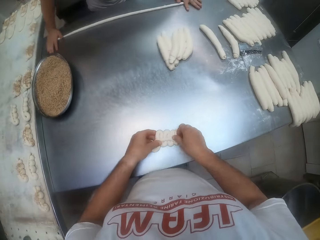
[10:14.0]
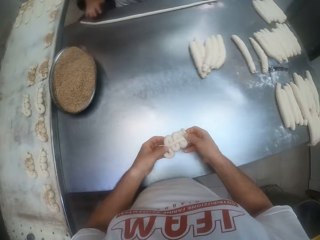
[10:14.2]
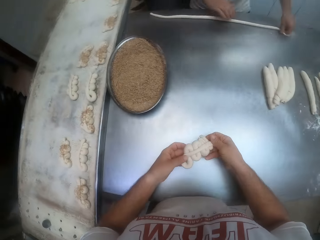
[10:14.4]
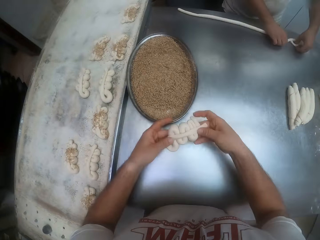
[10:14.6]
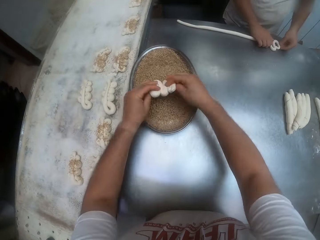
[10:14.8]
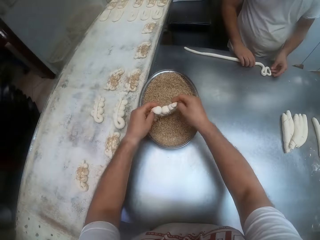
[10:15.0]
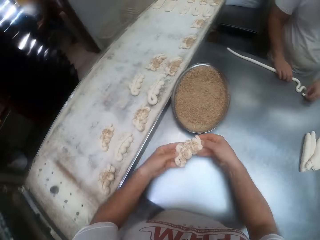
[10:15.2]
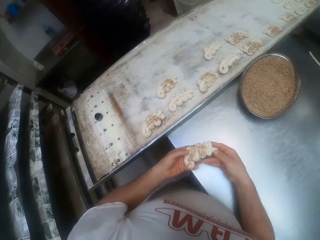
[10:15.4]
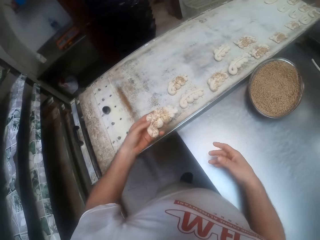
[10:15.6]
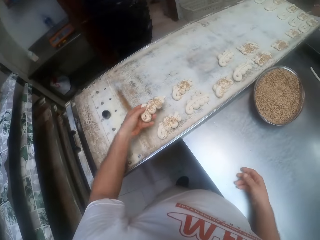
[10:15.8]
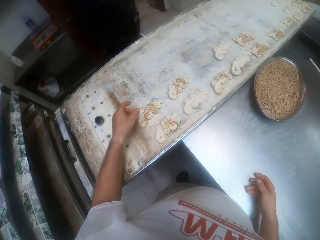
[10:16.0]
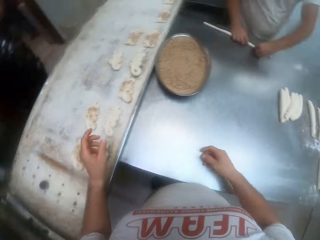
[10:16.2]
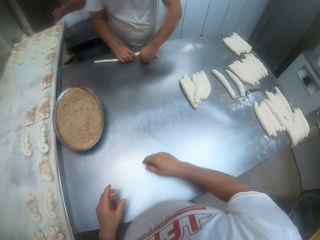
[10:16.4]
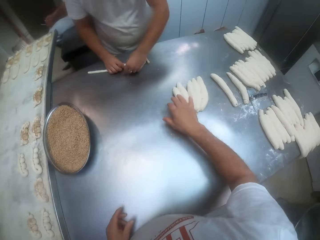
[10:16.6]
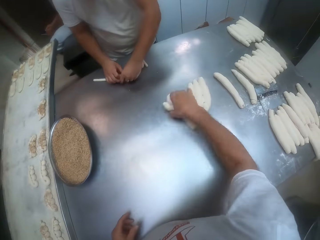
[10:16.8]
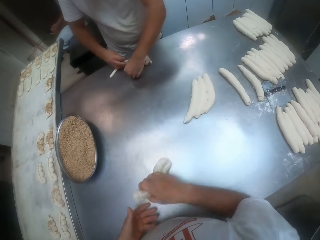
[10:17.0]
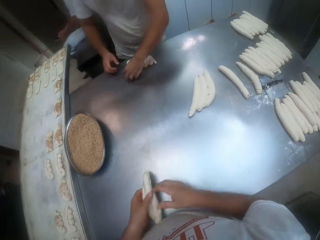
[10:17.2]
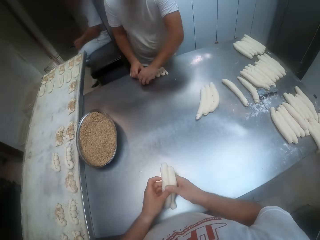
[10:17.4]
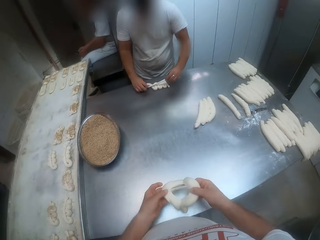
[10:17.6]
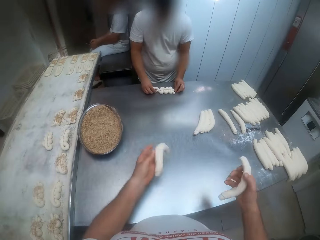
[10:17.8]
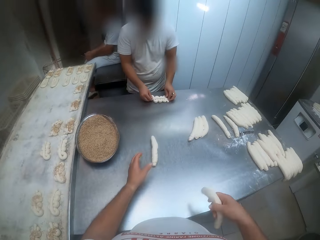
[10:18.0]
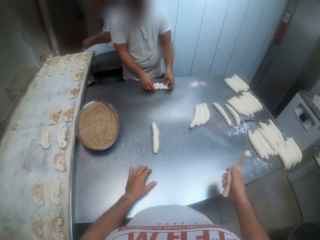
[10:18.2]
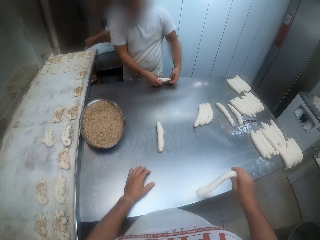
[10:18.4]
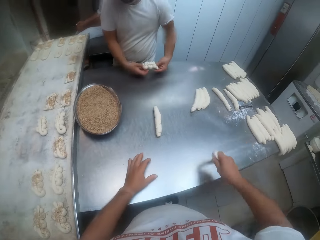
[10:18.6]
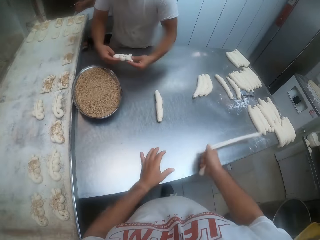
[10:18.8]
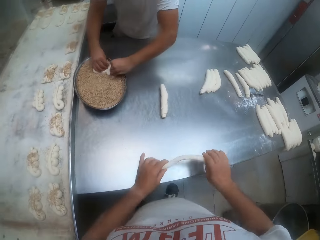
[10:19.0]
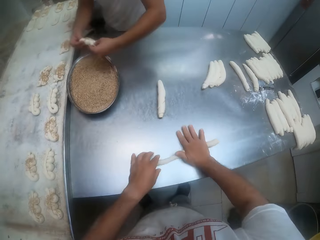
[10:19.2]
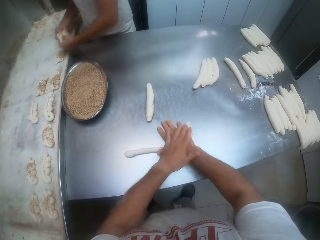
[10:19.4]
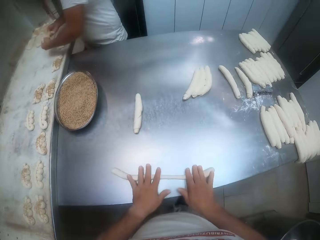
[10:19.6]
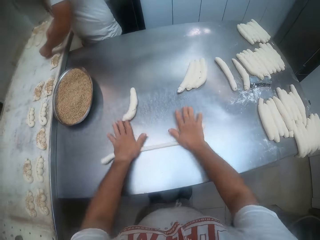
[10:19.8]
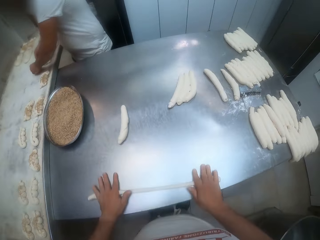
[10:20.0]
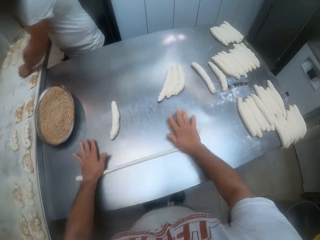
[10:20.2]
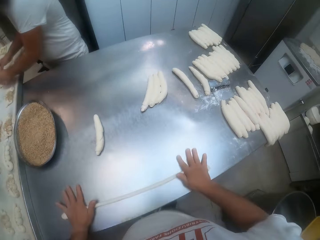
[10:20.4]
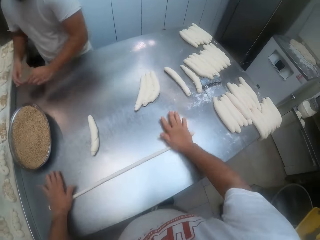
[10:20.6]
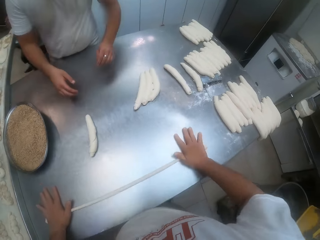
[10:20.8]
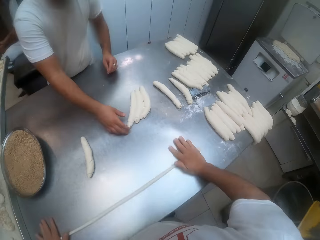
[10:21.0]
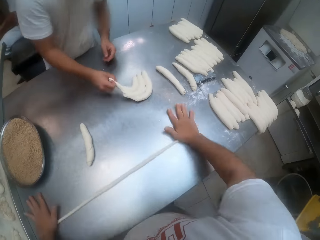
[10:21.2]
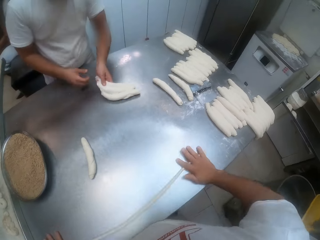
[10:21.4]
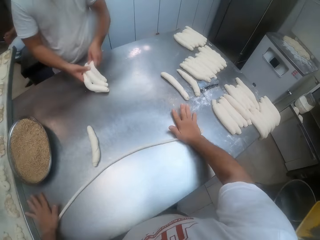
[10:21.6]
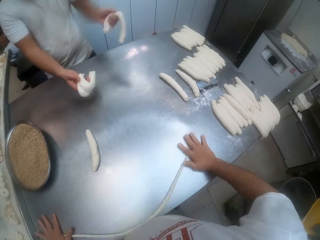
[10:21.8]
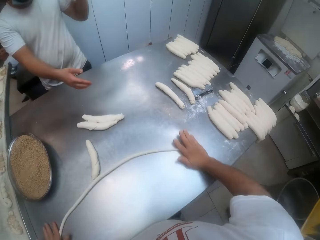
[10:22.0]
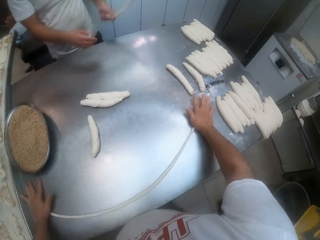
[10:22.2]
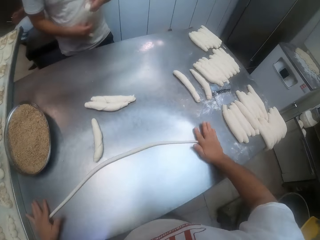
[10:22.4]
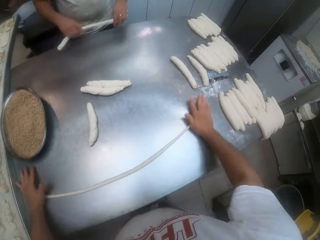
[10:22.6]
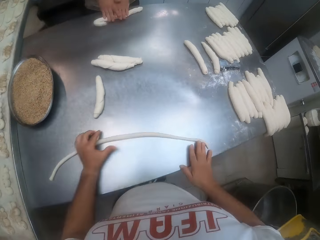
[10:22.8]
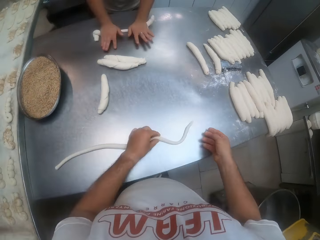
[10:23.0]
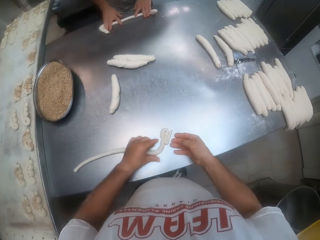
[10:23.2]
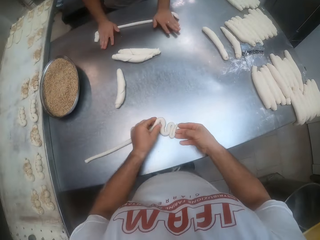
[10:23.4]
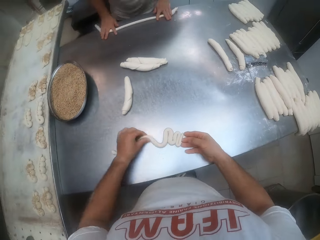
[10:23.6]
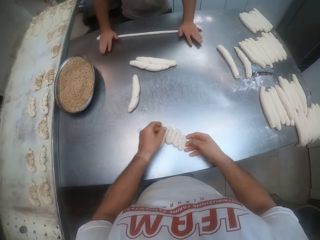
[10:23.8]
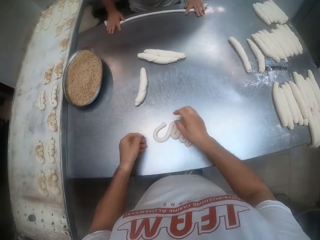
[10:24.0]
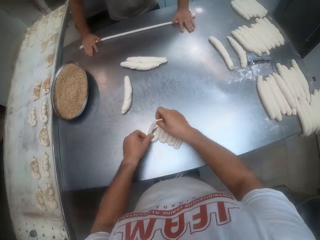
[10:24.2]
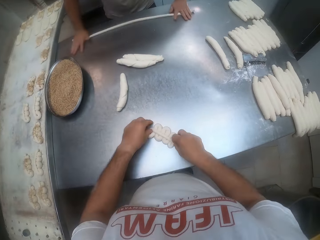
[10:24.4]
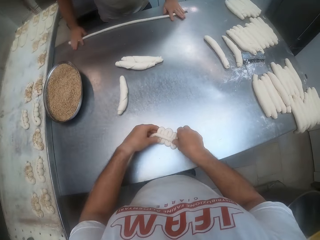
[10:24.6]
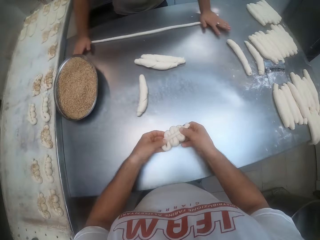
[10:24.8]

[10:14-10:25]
The man shapes the dough on the table with both hands. The camera wearer dips the shaped dough in the chocolate crumbs in the bowl on the baking table with both hands. He drops the dough in the pan with his left hand. He picks dough on the table with his right hand. He passes the dough to his left hand. He separates the dough in his left hand with his right hand. He drops the dough in his left hand on the table. He cycles the dough. The man dips the shaped dough into the bowl on the baking table with both hands. The camera wearer rolls the dough in his right hand on the baking table with both hands. The man drops the dough in the pan with both hands. The man separates dough with both hands. The man drops the dough in his right hand on the baking table. The man rolls the dough on the table with both hands. The camera wearer shapes the dough on the baking table with both hands.

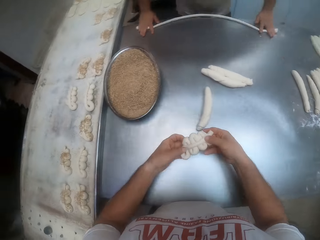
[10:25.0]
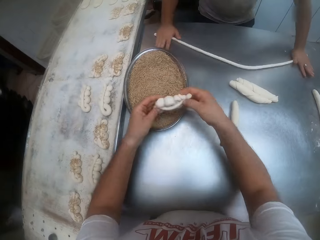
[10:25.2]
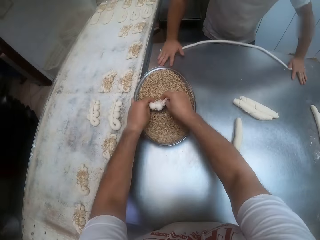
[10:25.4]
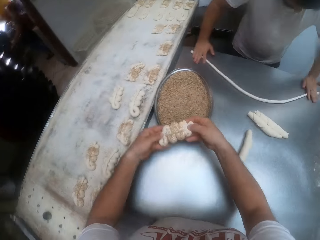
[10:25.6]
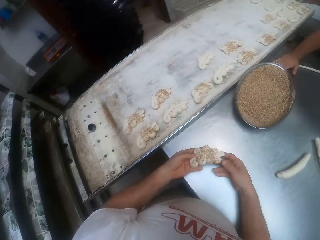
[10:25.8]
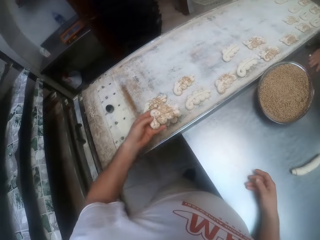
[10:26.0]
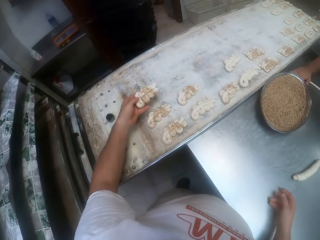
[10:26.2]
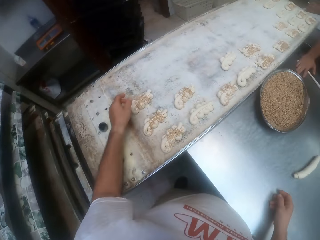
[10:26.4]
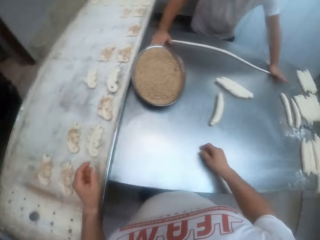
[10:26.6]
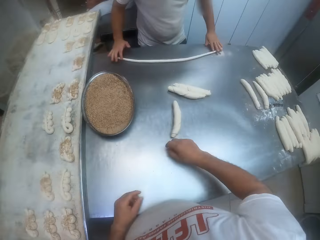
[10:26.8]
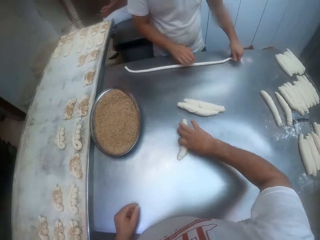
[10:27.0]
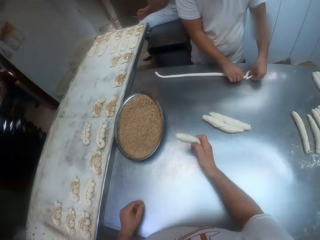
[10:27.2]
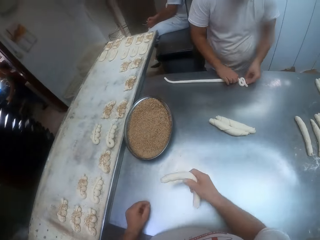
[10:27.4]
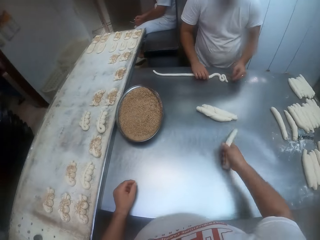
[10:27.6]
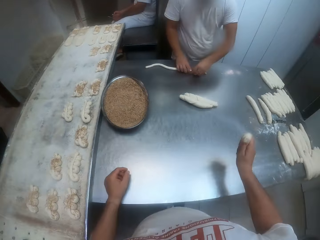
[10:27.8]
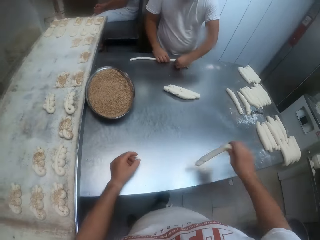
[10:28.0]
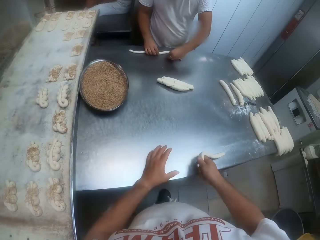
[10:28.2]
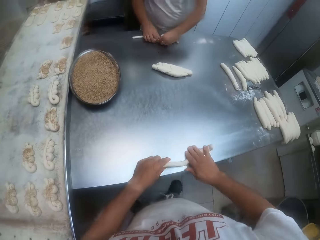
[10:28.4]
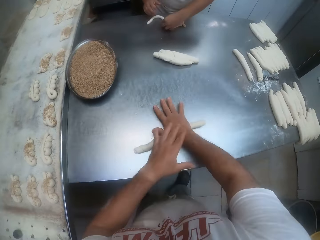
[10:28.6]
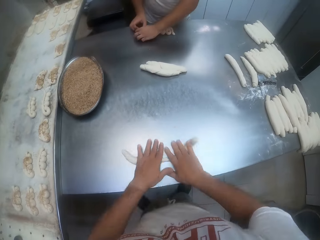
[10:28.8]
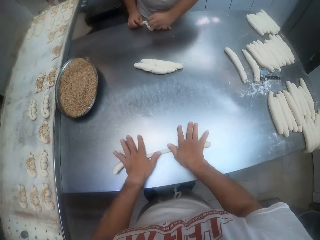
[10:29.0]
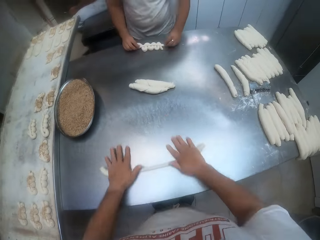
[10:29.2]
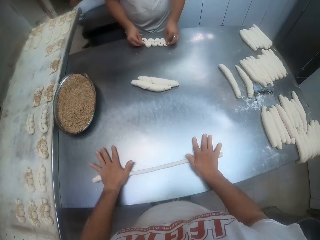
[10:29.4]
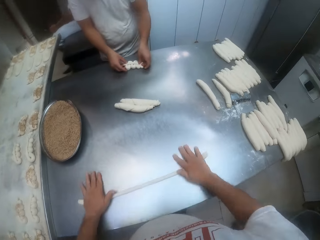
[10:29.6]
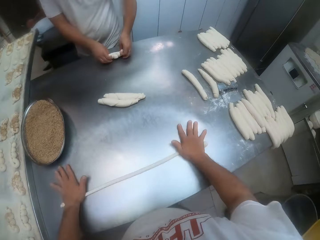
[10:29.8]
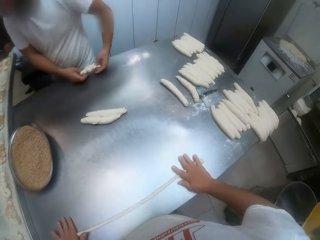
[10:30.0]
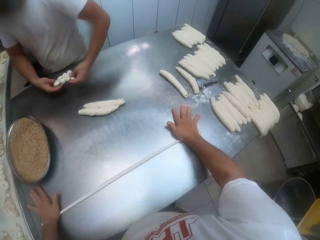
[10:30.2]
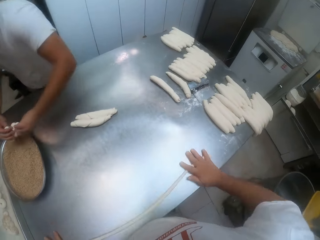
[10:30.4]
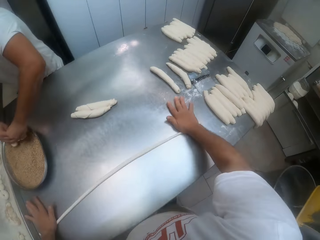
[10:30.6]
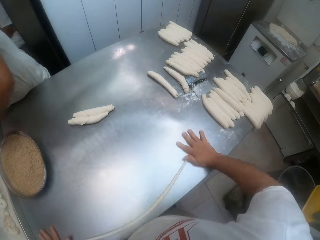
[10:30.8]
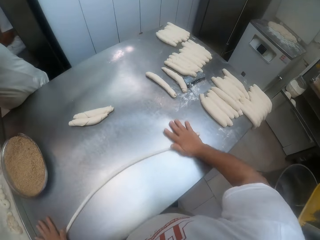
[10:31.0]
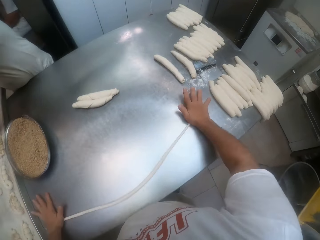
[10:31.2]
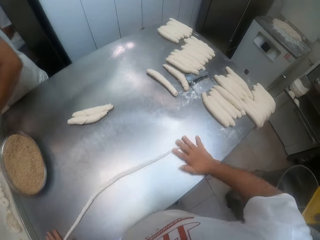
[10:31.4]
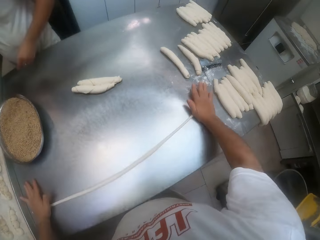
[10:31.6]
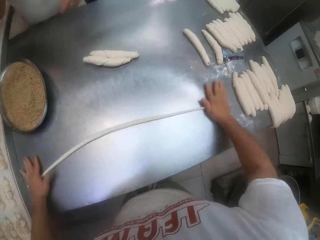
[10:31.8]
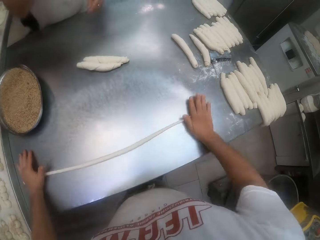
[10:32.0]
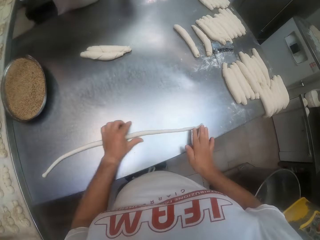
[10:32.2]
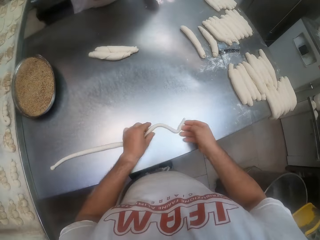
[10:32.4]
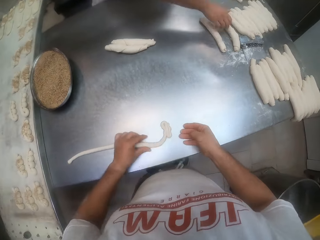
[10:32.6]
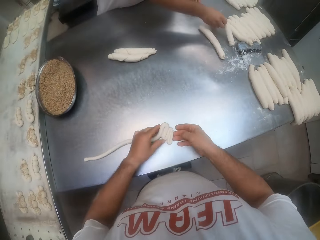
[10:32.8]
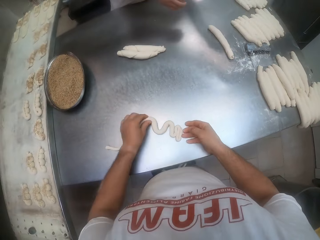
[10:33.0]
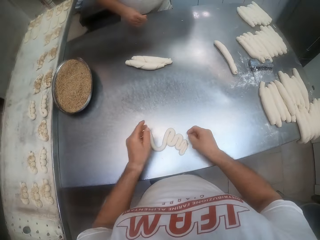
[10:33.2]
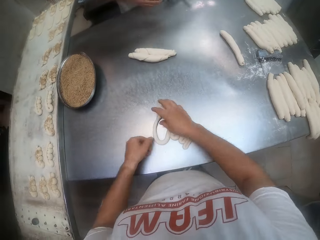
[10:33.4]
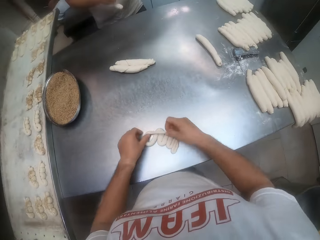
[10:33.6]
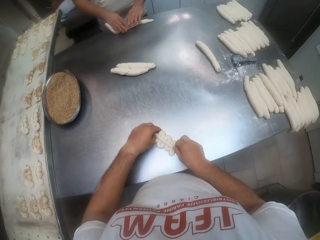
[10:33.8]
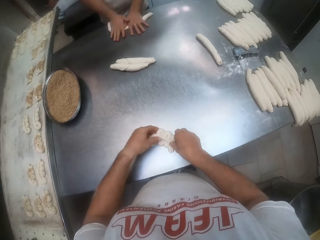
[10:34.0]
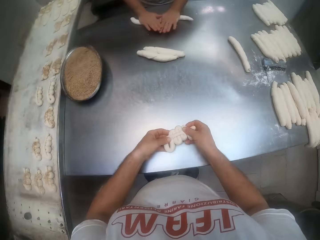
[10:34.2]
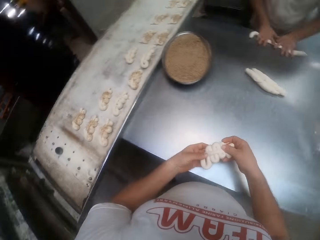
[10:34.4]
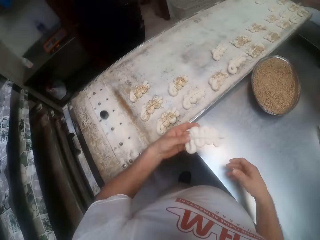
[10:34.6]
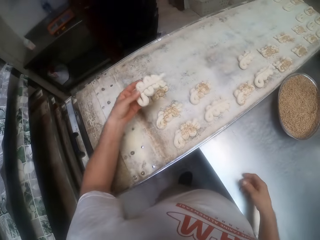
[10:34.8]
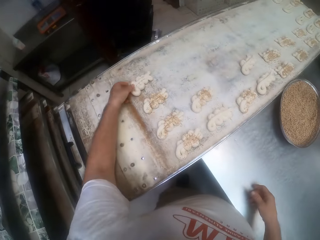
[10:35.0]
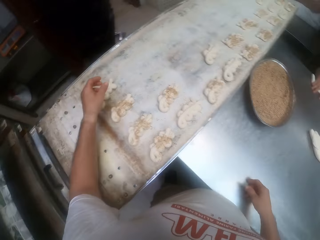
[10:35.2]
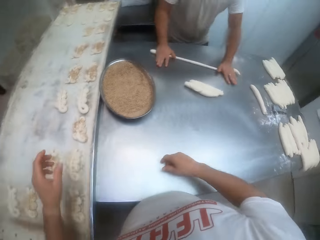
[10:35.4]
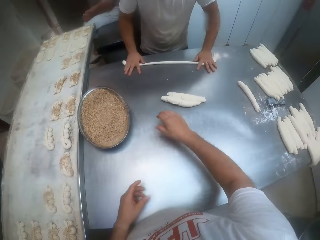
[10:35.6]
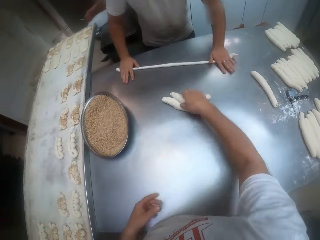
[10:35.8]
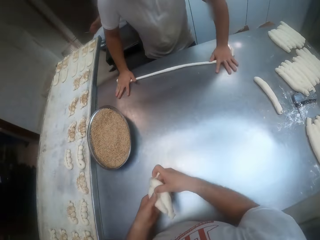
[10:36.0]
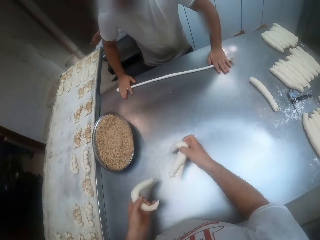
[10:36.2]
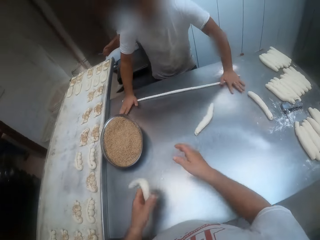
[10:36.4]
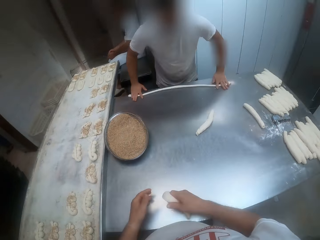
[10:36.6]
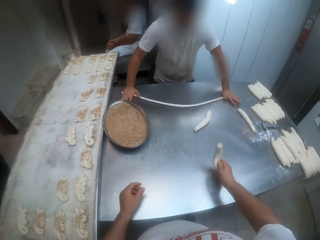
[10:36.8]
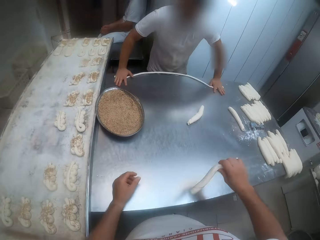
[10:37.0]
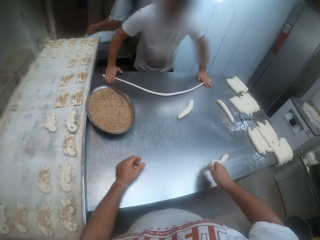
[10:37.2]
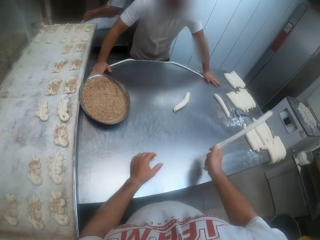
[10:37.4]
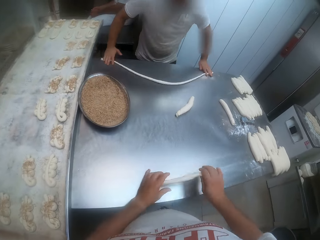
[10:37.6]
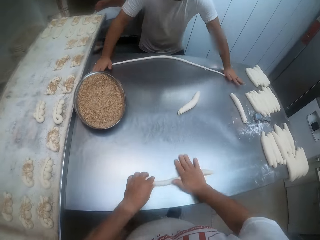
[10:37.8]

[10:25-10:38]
The camera wearer dips the shaped dough in the chocolate crumbs in the bowl on the baking table with both hands. He drops the dough in the pan with his left hand. He picks a dough on the baking table with his right hand. The man shapes the dough on the table with both hands. The camera wearer moves the dough. He rolls the dough on the baking table with both hands. The man dips the shaped dough into the bowl on the baking table with both hands. The camera wearer shapes the dough on the baking table with both hands. The man picks dough on the table with his right hand. The man rolls the dough on the baking table with both hands. The camera wearer drops the dough in the pan with his left hand. He picks dough on the table with his right hand. He separates the dough in his right hand with his left hand. He drops the dough in his right hand on the baking table. He passes the dough in his left hand to his right hand. He moves and cycles the dough.
